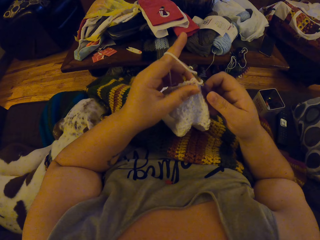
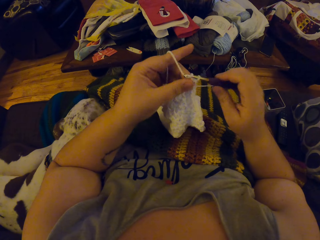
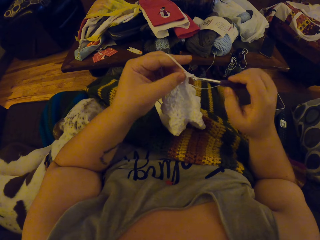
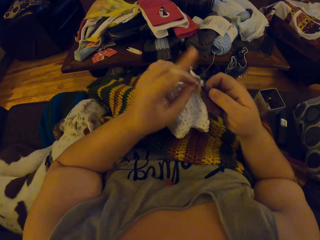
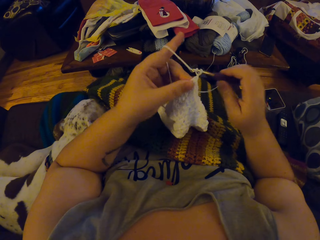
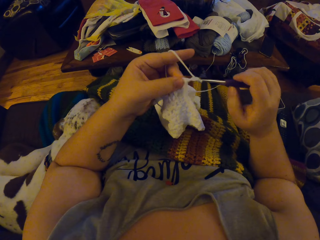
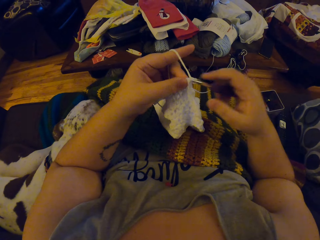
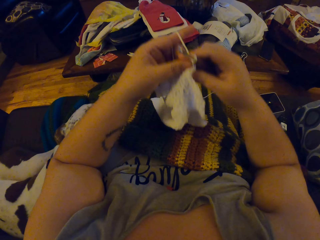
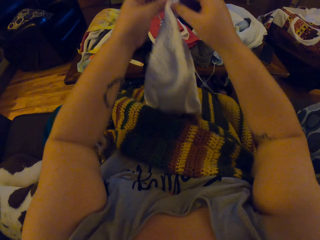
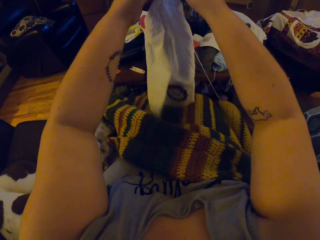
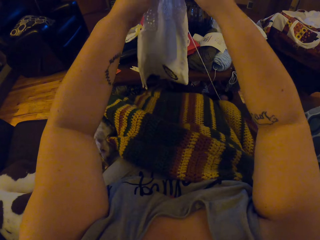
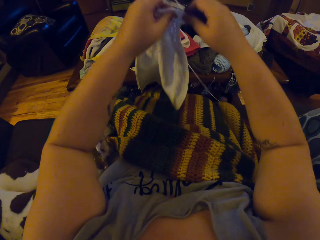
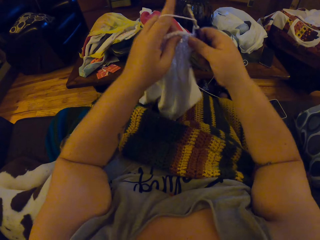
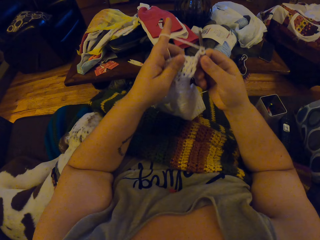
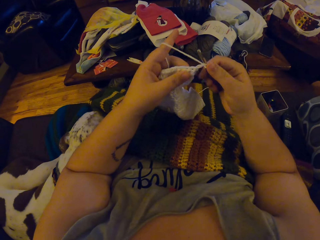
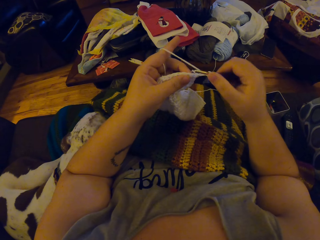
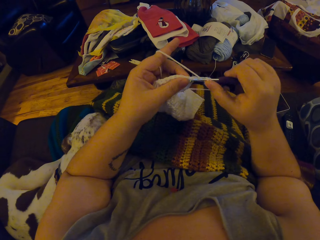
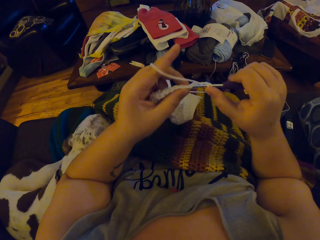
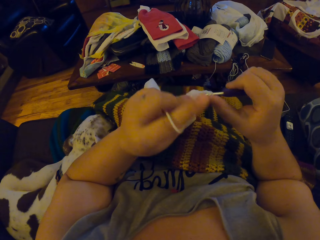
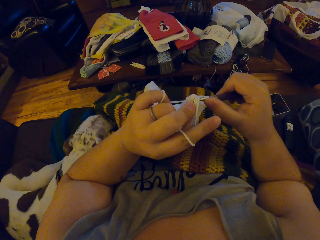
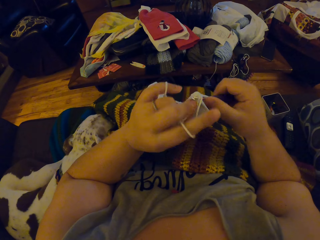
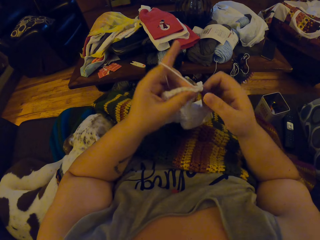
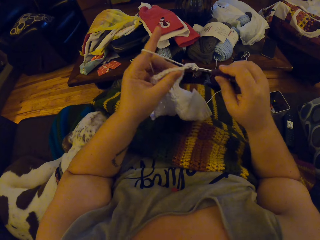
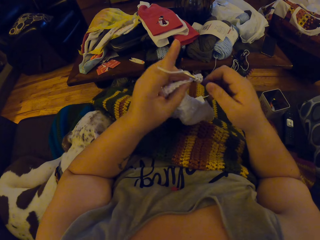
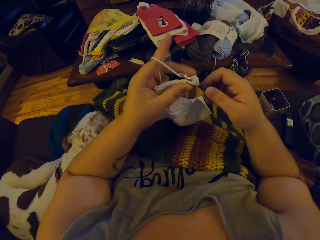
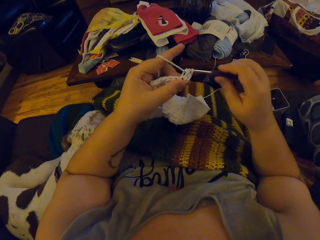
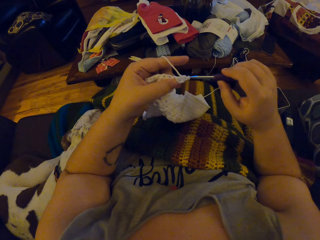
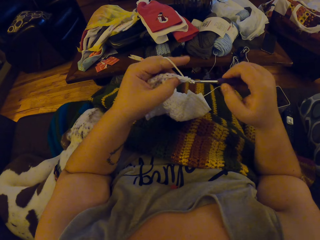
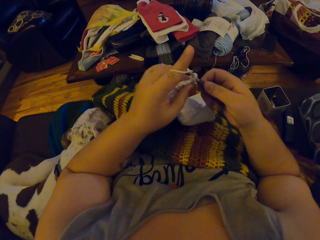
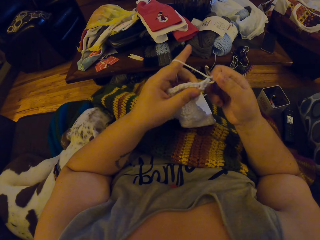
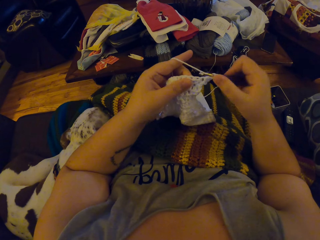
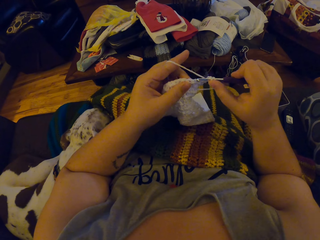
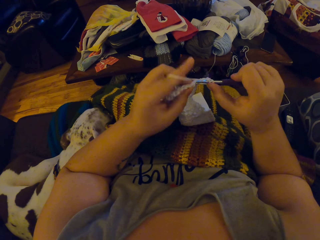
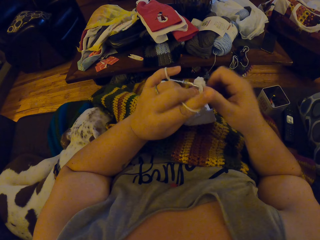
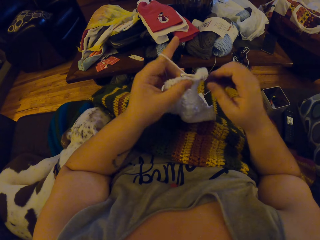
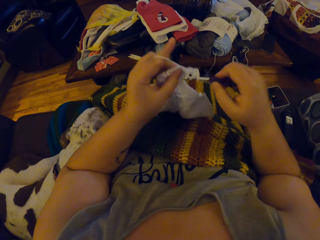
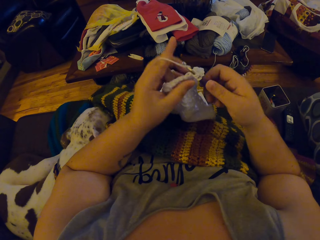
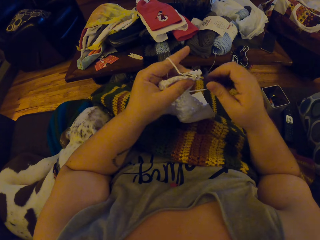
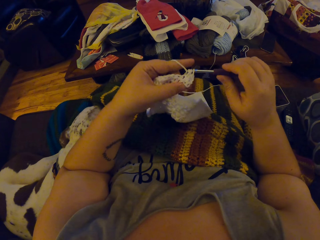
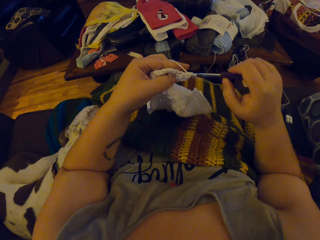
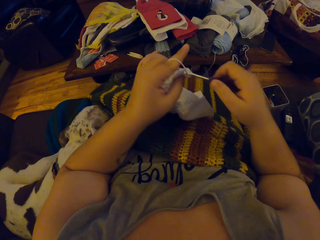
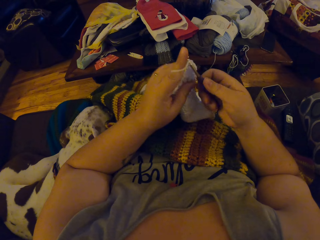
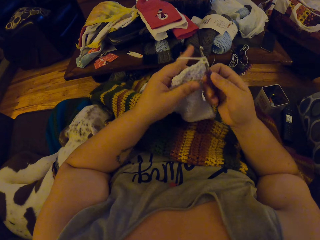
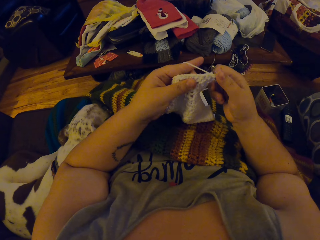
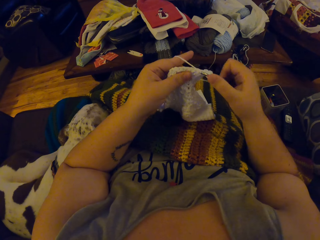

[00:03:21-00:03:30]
The camera wearer adjusts the white crochet cloth on her body with her hands. She crochets the strip of yarn into a cloth with the crochet hook and her left hand.

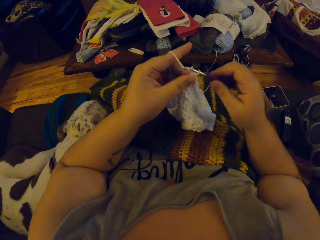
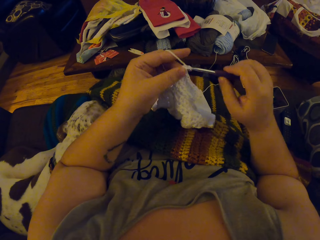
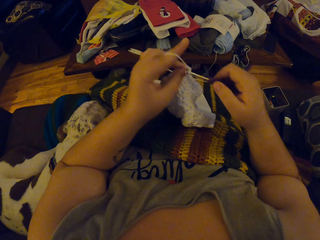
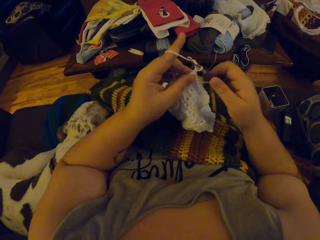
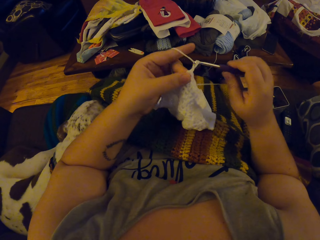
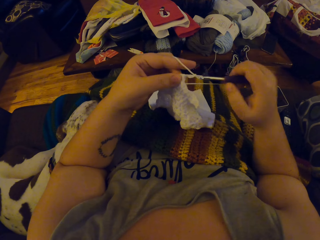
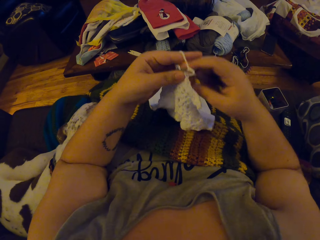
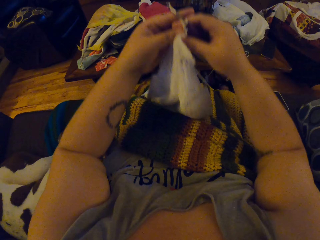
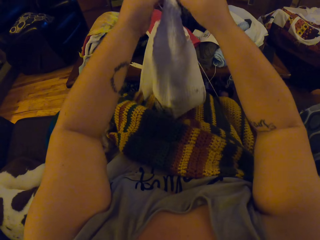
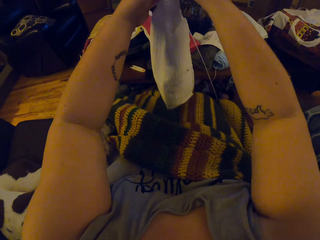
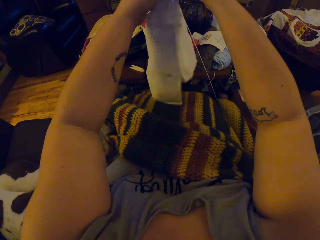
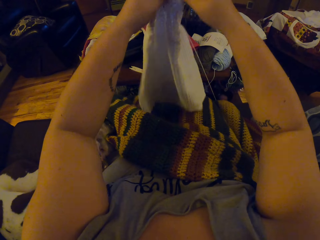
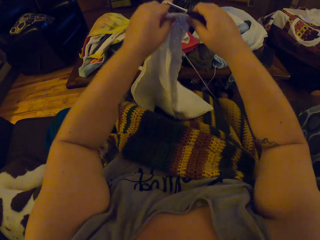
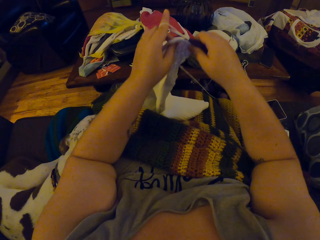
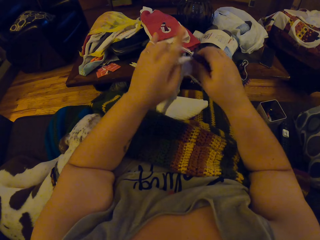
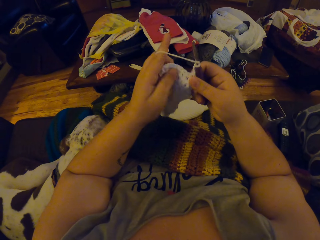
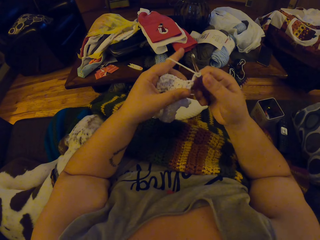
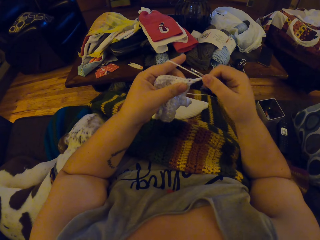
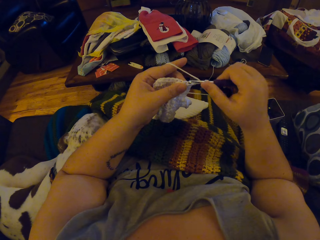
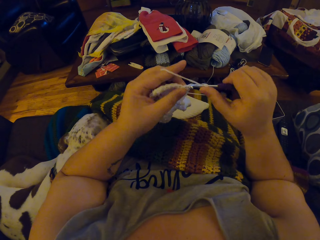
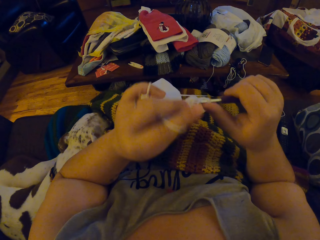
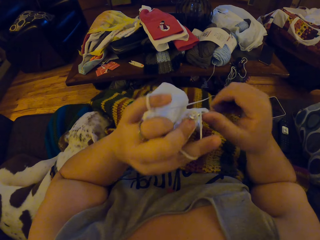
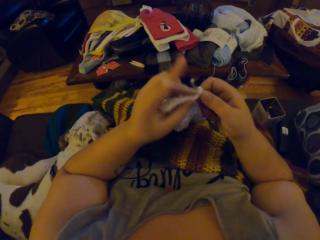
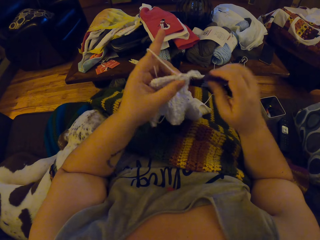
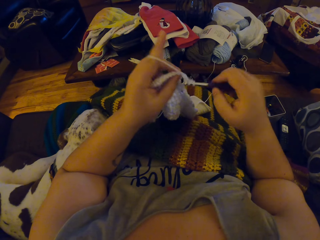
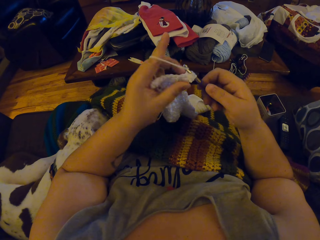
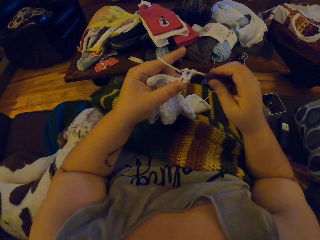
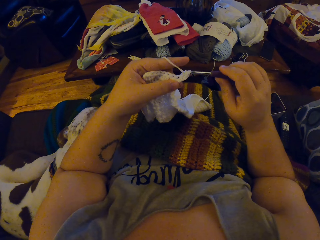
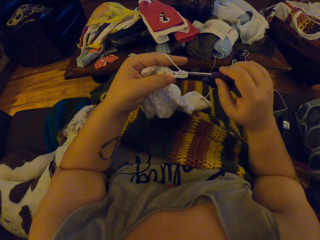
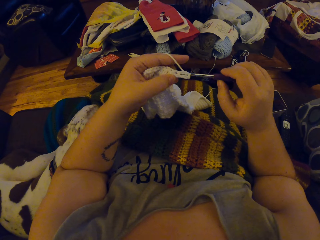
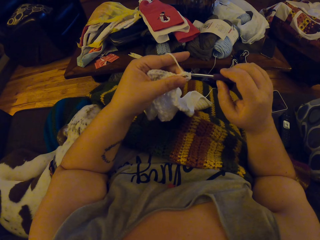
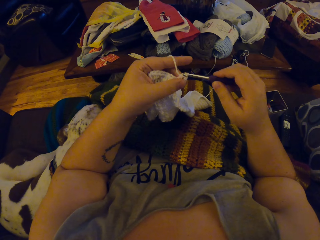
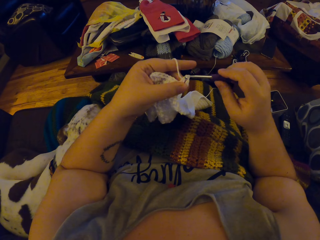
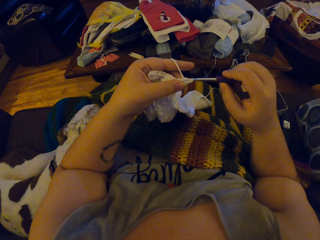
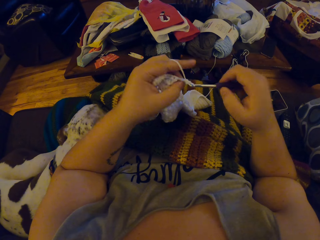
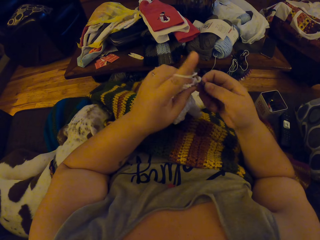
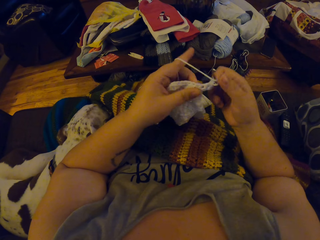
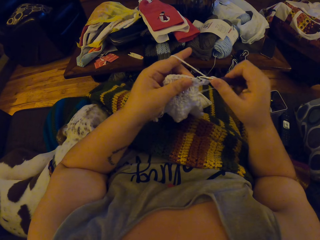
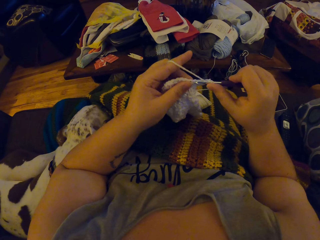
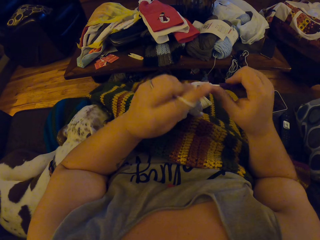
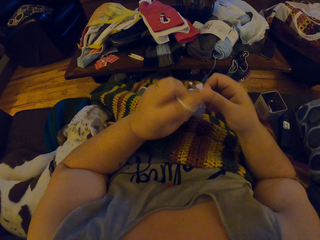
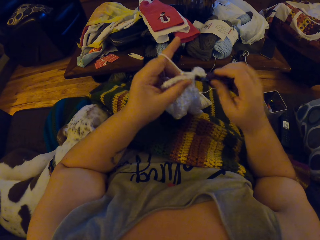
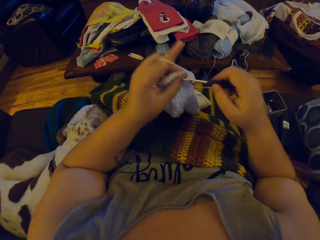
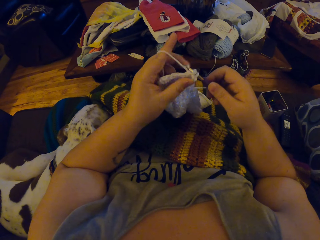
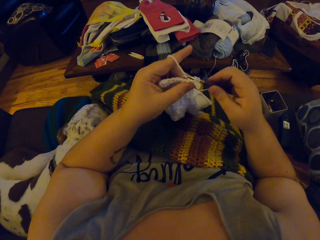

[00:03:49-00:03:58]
The camera wearer adjusts the white crochet cloth on her body with her hands. She crochets the strip of yarn into a cloth with the crochet hook and her left hand.

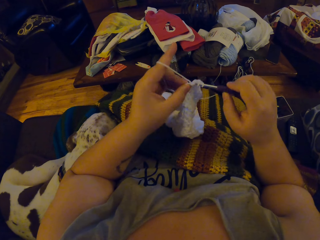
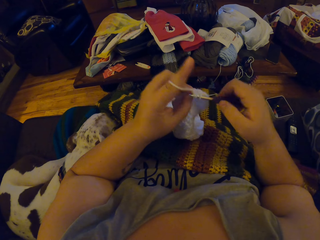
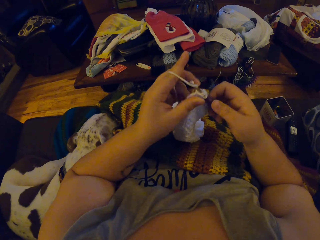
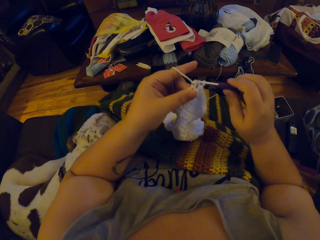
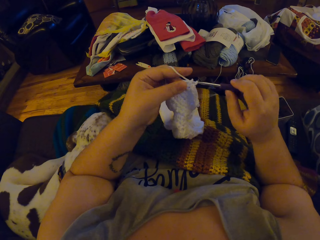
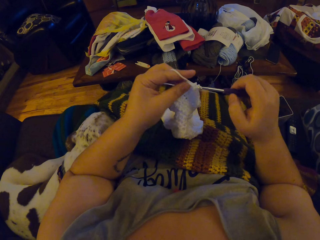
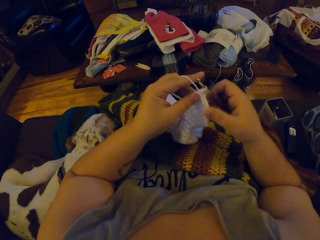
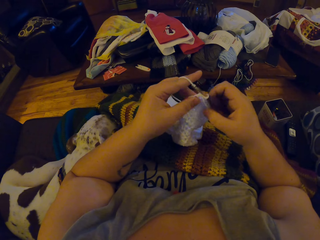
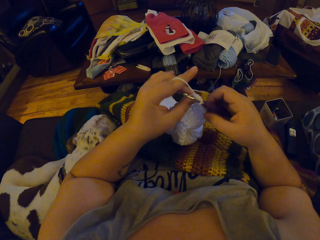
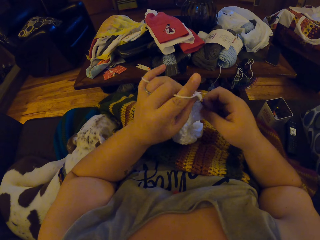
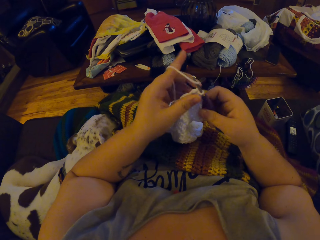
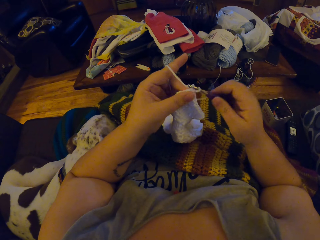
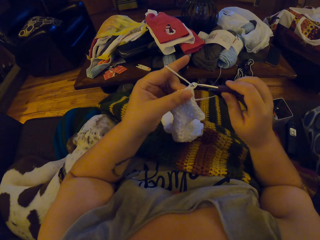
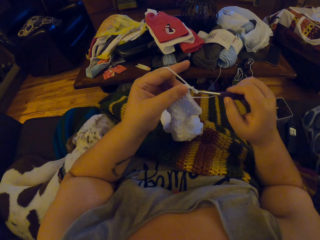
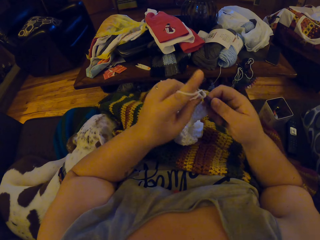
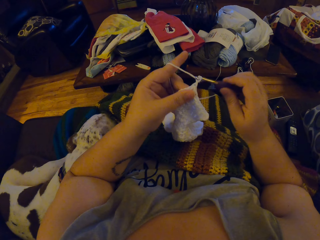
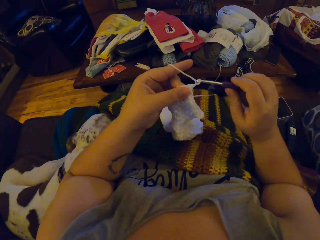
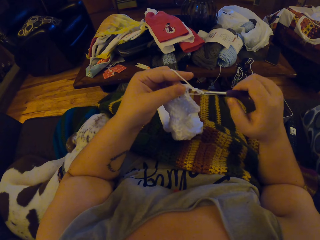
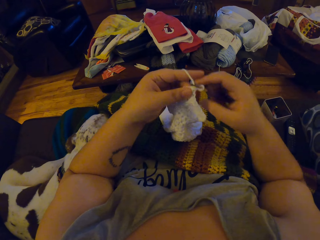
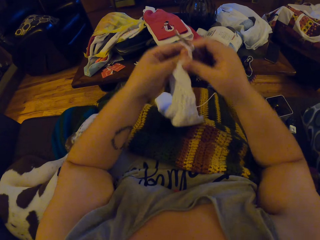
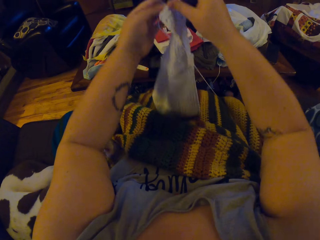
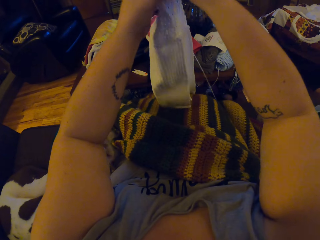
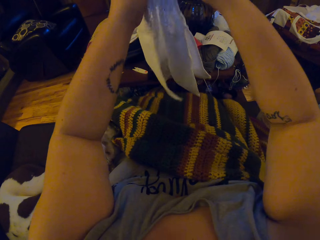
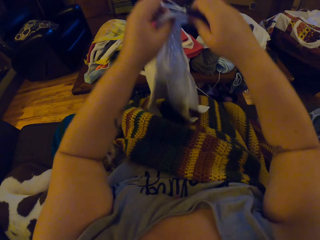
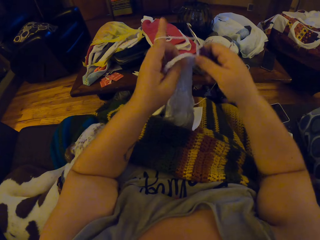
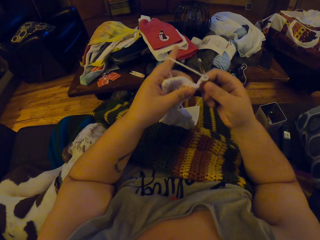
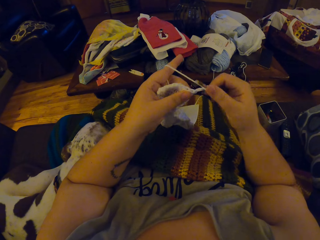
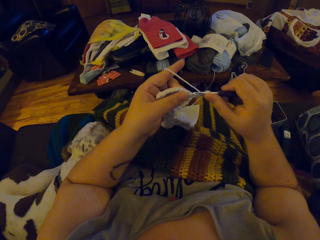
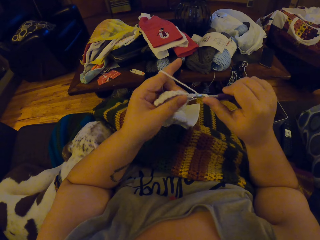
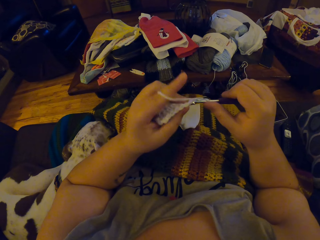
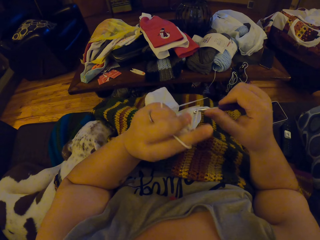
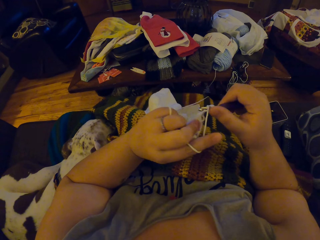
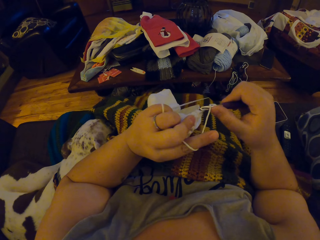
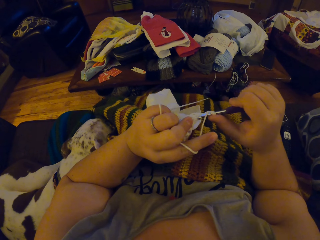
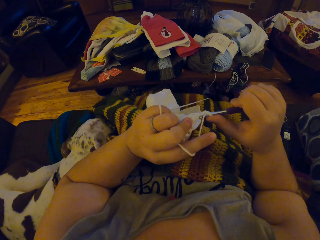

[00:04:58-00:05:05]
The camera wearer holds the knitted white cloth and knitting needle with her right hand. She knits with the knitting needle in her right hand and her left hand. She adjusts the white knitted cloth with her hands. She raises up the garment and puts down the garment. She knits with the knitting needle in her right hand and her left hand.
